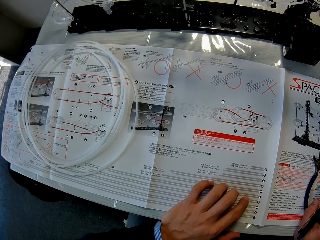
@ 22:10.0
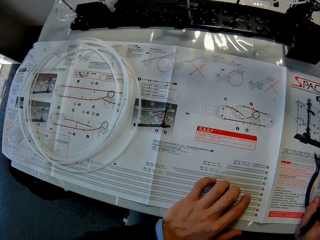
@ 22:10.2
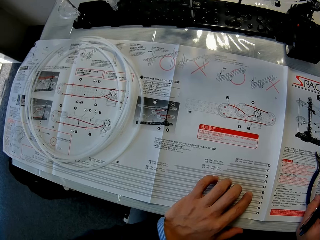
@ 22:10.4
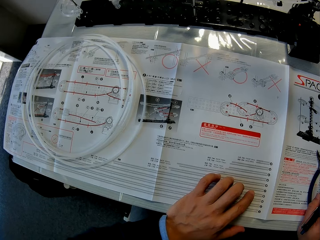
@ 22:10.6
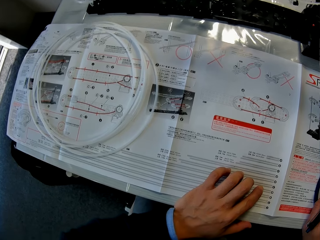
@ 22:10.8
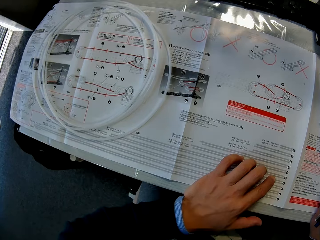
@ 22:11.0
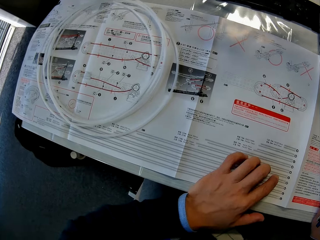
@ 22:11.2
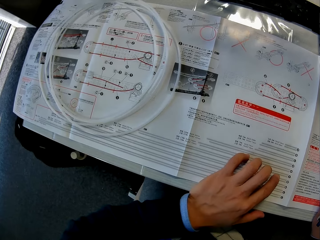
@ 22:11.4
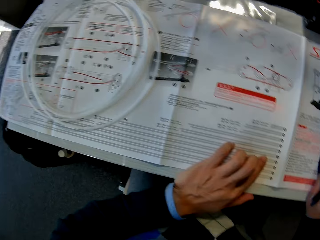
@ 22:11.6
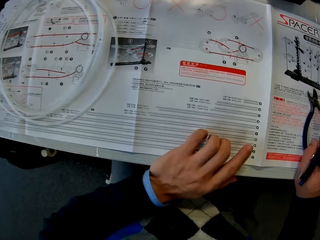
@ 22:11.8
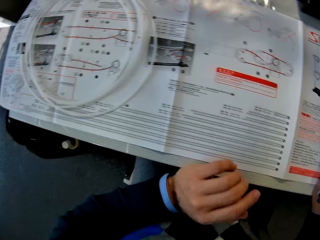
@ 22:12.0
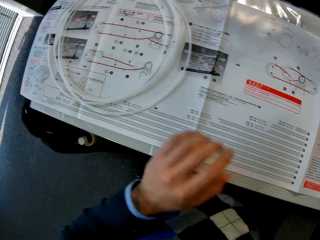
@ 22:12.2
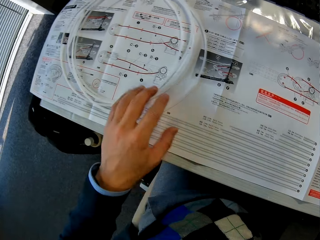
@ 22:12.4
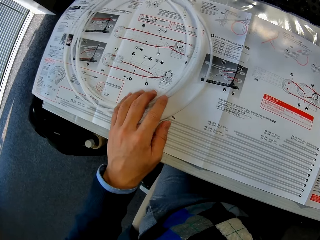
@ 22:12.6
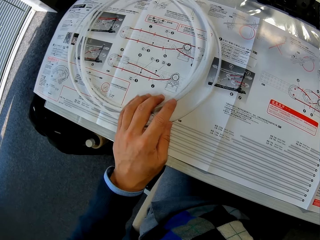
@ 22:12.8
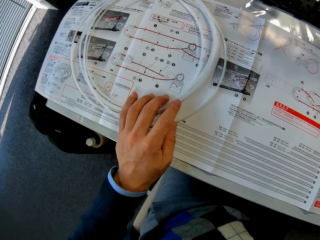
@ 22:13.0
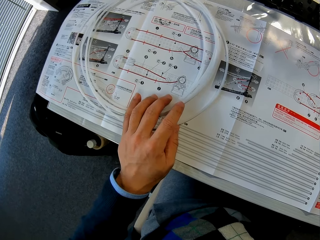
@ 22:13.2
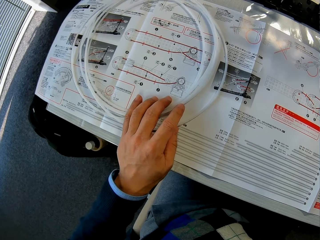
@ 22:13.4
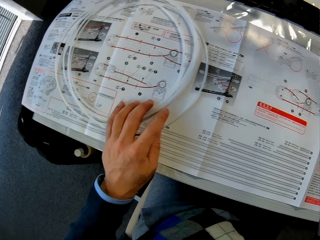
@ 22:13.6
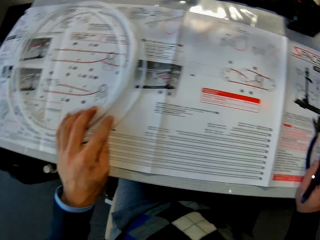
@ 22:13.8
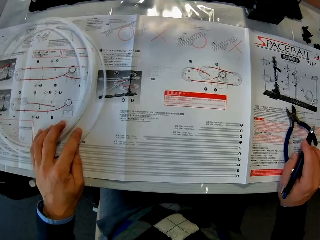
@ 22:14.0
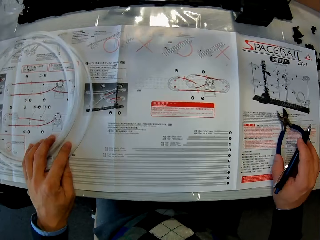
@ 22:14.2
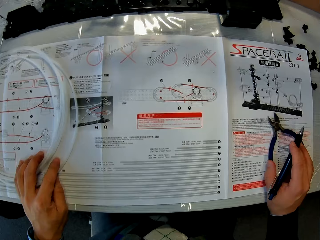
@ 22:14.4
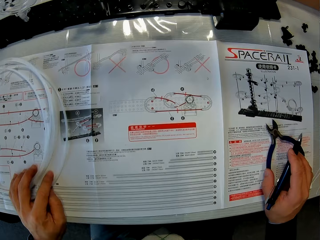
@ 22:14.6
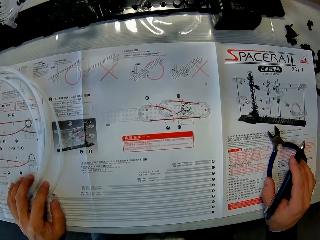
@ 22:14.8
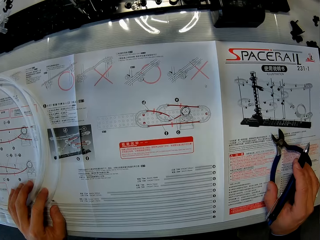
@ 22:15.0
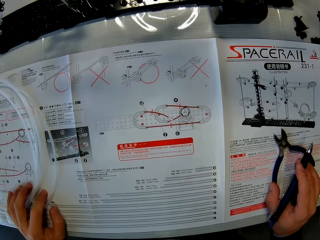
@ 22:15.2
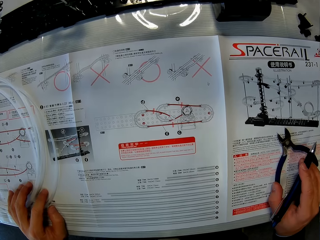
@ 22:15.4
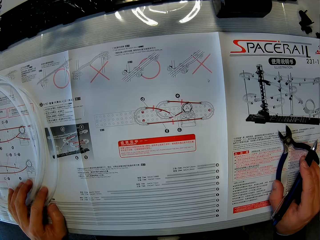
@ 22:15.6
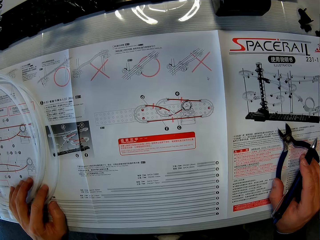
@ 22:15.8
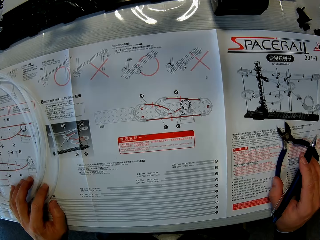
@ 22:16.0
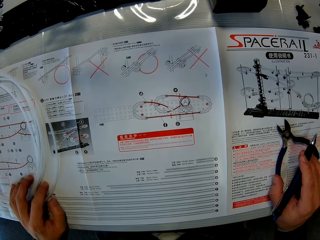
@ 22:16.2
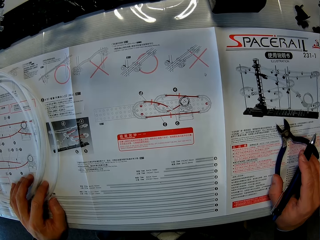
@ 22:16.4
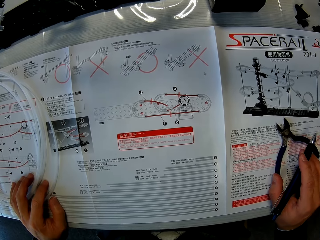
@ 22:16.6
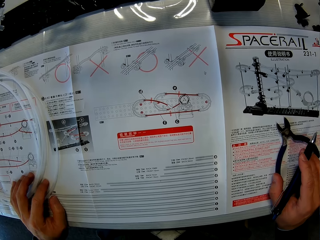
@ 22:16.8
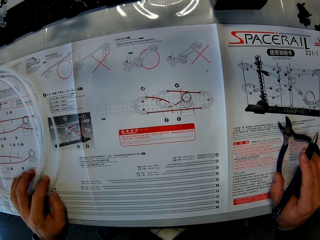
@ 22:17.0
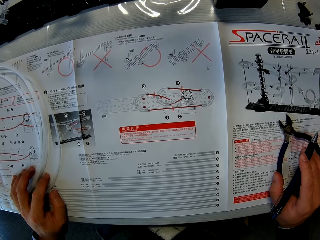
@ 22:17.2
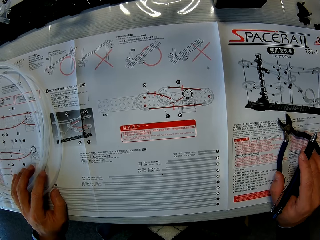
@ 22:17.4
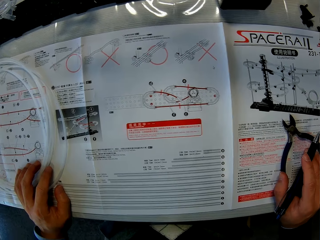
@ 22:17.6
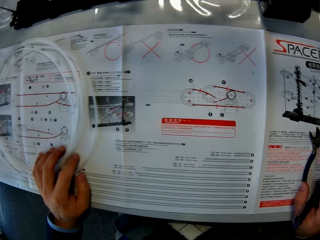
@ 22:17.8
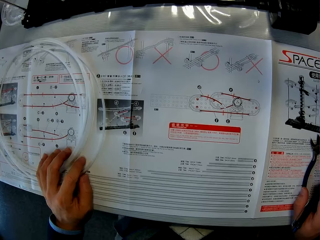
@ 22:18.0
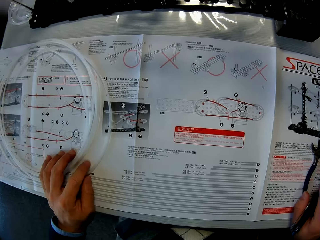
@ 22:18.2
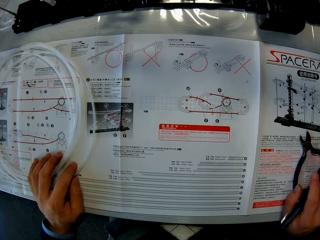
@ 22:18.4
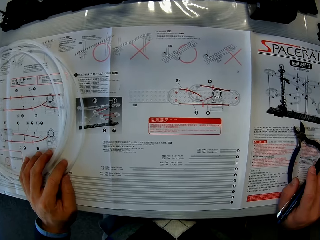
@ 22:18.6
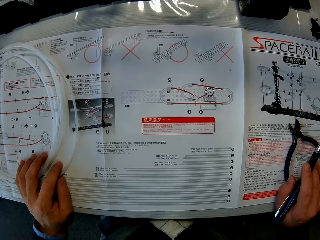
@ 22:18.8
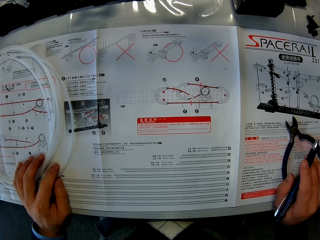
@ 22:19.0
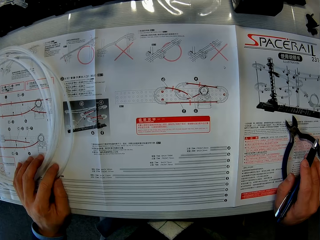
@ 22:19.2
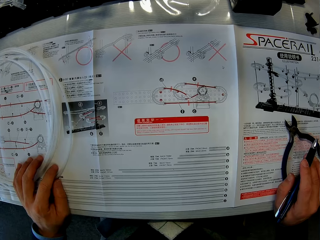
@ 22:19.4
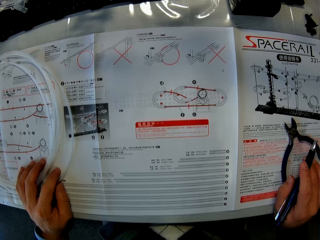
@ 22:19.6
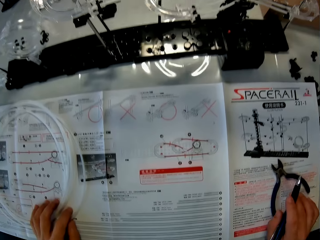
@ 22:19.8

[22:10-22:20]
The camera wearer holds a pipe. He places his left hand on the rail on the space rail manual. He holds a pair of pliers.

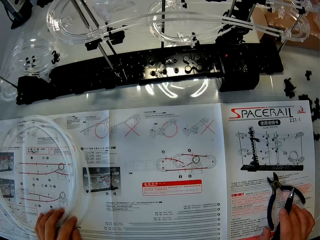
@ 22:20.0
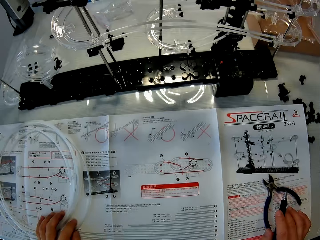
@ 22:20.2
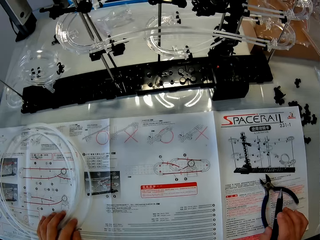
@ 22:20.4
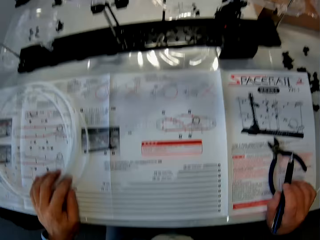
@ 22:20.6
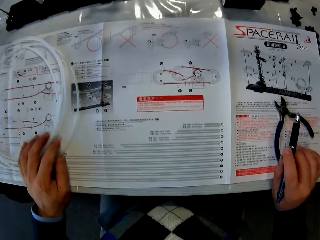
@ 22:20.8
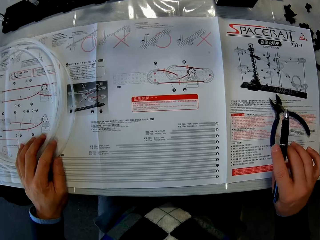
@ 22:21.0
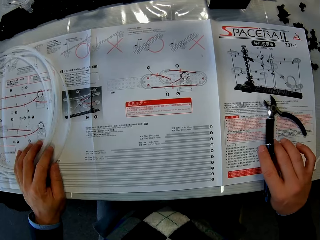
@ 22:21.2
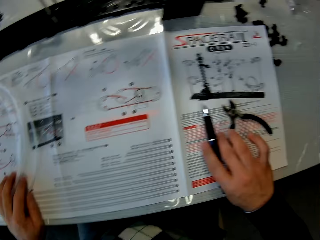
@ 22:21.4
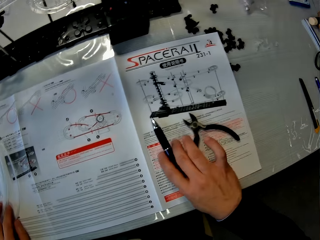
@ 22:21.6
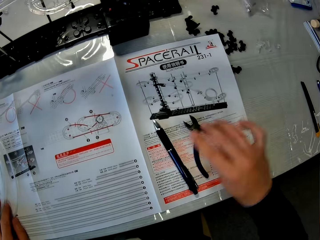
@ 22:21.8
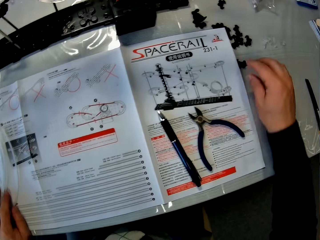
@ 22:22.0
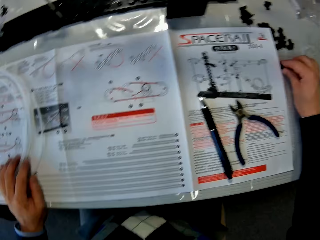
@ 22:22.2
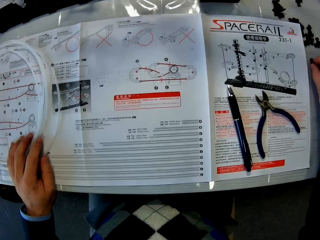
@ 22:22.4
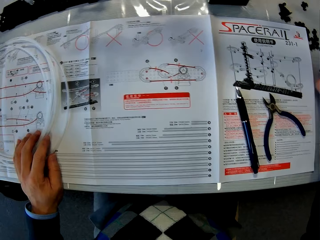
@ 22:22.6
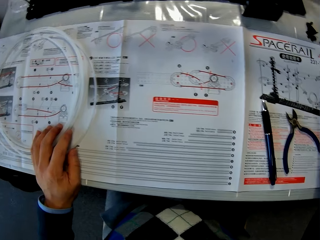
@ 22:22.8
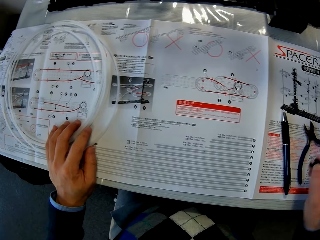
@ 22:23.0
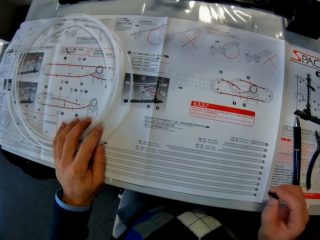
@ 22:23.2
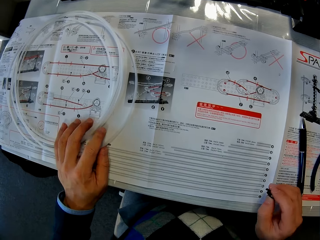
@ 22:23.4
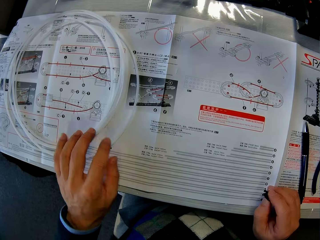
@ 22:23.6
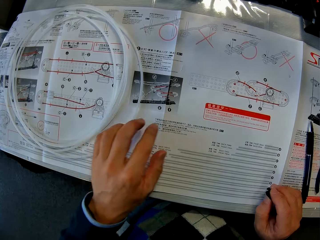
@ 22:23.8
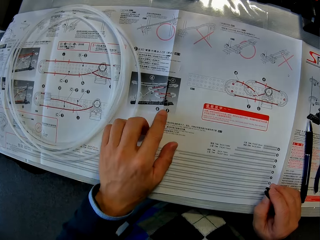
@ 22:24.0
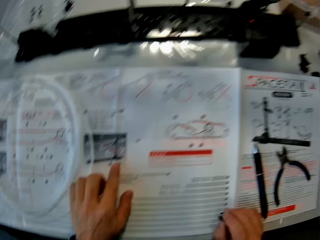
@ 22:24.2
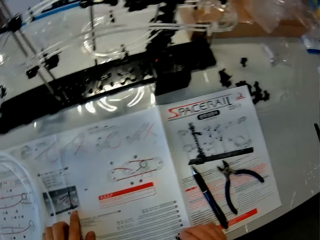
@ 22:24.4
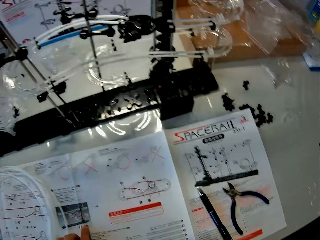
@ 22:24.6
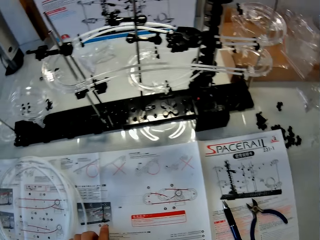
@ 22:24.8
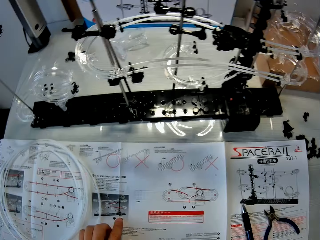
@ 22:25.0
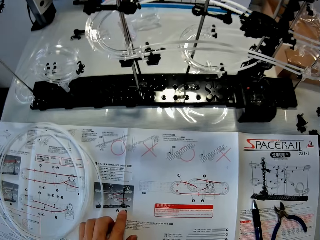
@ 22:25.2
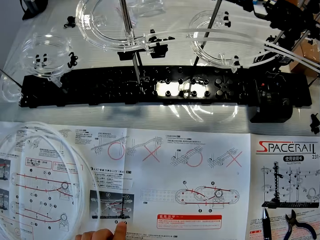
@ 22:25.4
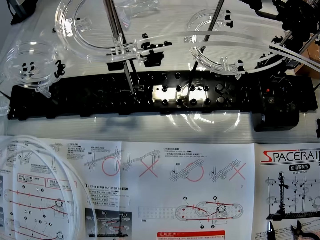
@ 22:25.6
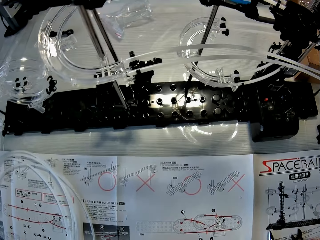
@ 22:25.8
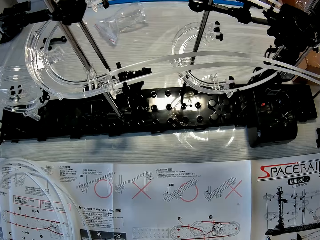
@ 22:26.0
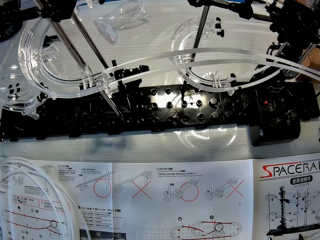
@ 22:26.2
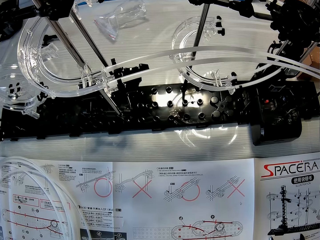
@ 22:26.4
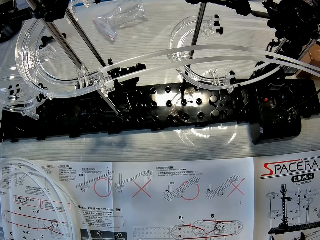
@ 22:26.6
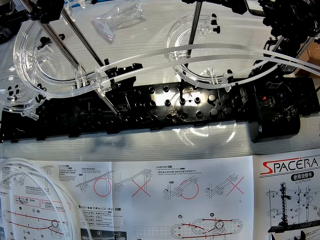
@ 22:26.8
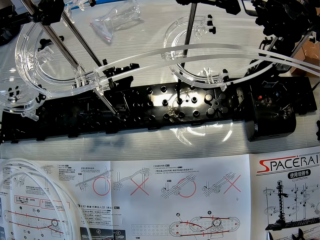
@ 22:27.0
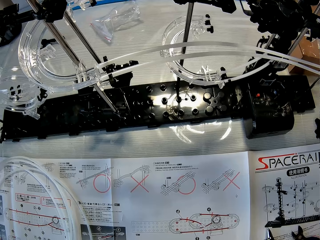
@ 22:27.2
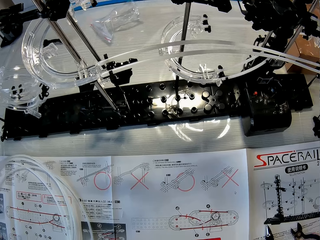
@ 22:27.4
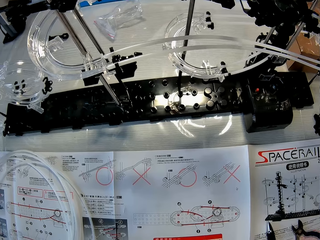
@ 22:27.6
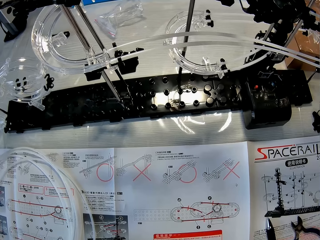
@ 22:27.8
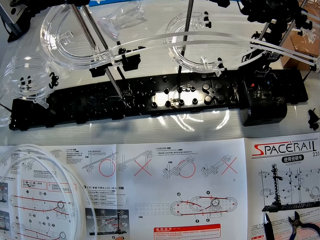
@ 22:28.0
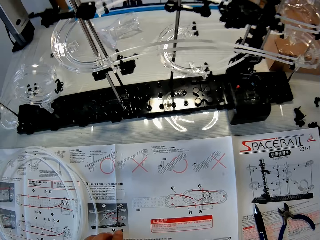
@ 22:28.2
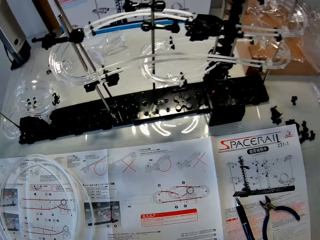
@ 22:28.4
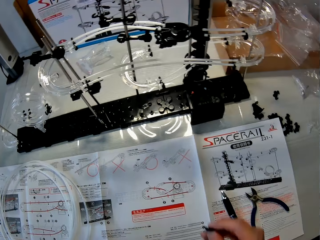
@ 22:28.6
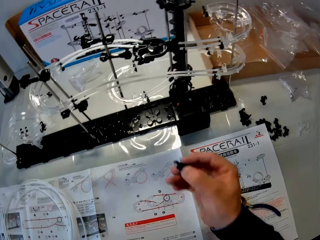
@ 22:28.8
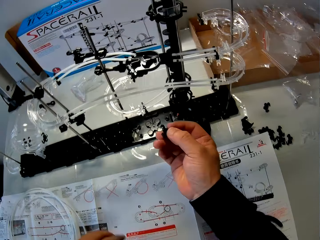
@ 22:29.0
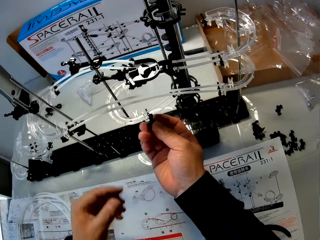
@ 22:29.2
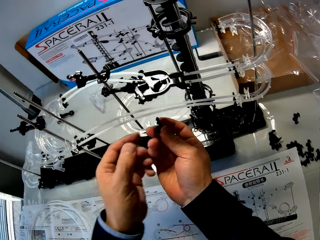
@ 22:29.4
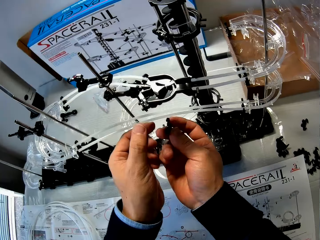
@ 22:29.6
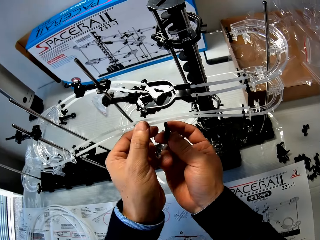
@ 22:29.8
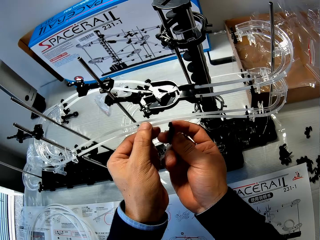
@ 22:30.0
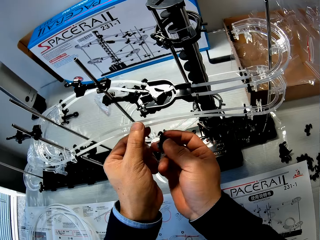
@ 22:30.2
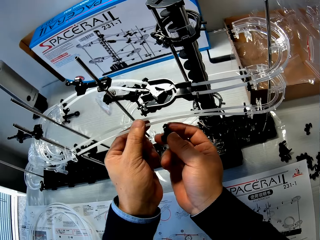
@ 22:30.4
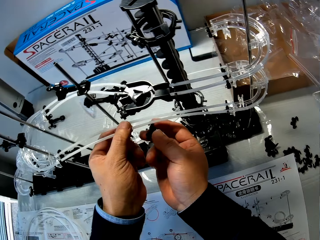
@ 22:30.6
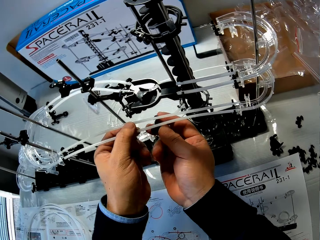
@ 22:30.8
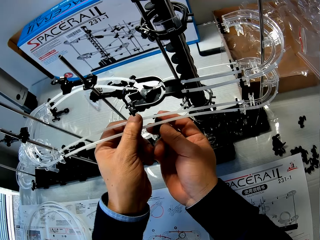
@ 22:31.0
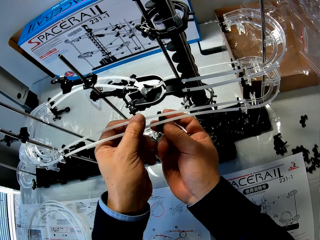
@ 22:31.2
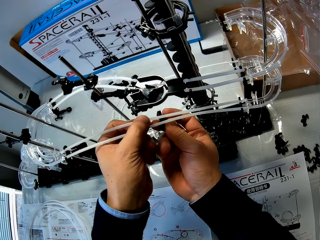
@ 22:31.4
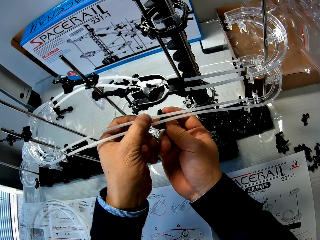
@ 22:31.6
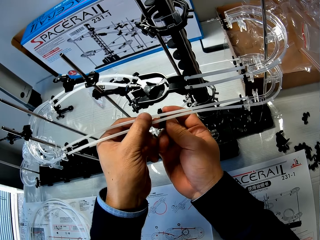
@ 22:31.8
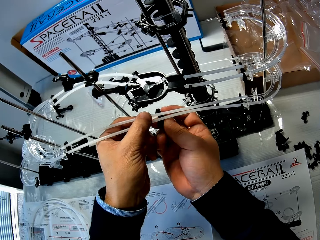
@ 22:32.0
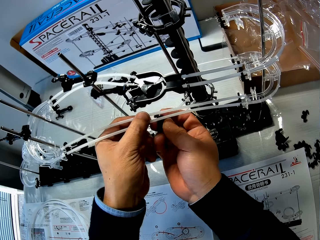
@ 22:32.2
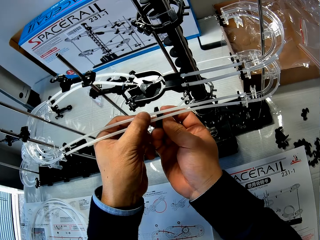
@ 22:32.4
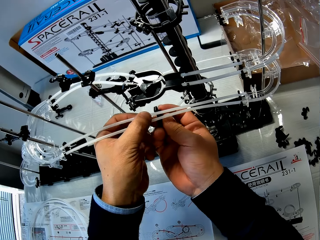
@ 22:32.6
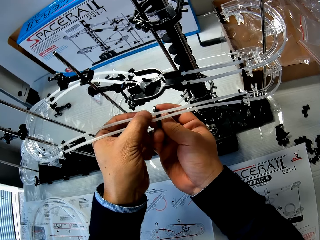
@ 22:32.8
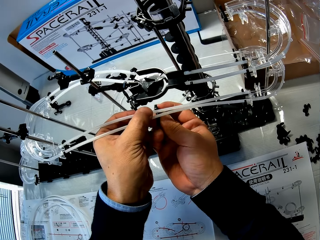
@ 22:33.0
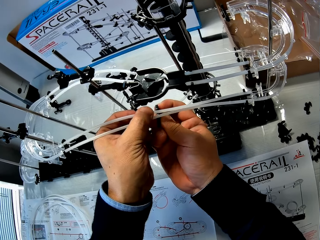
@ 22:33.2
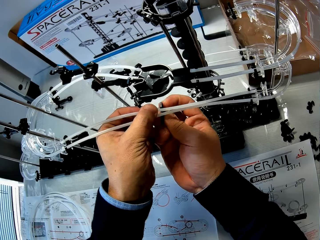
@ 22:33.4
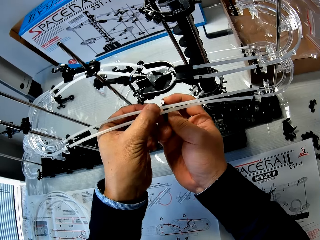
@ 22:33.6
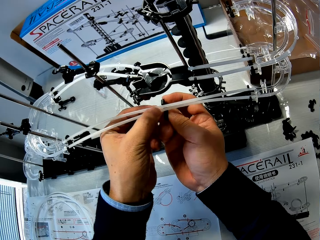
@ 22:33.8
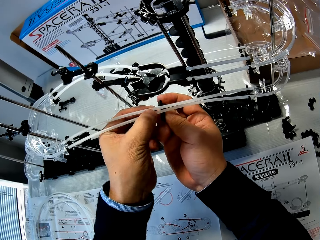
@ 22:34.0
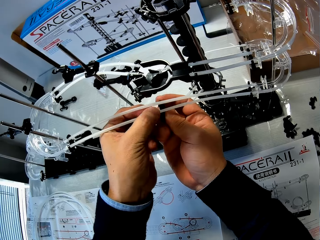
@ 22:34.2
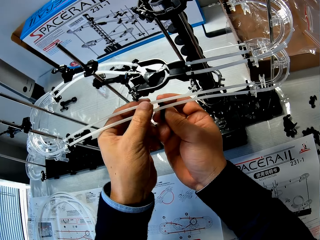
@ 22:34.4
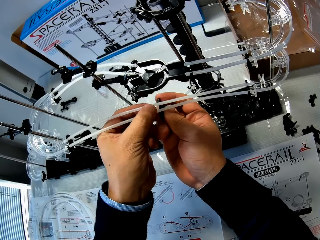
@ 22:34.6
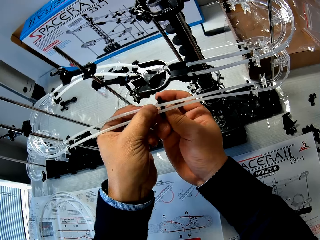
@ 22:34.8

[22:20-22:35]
The camera wearer drops the pen on the space rail manual. He picks up a pipe holder. He places his right hand on the space rail manual. He touches another part of the space rail manual with his left hand. He works on the space rail with both hands. He fixes the pipes with the holder.
